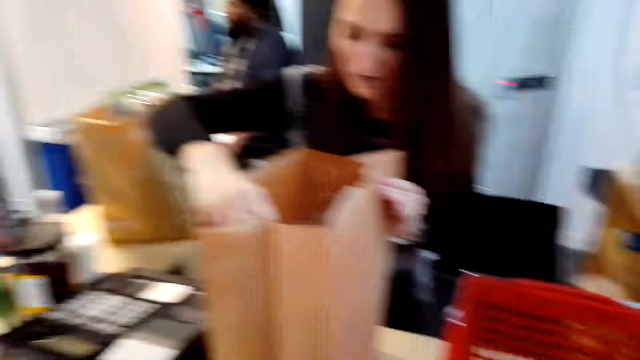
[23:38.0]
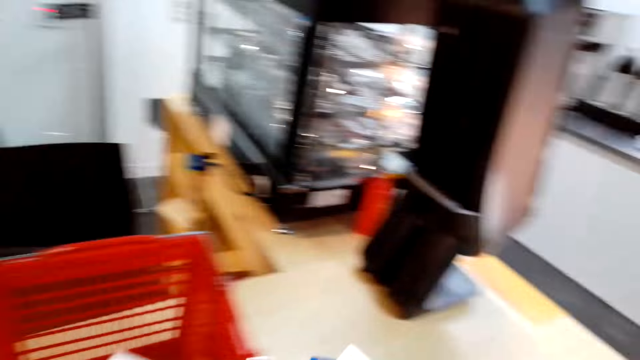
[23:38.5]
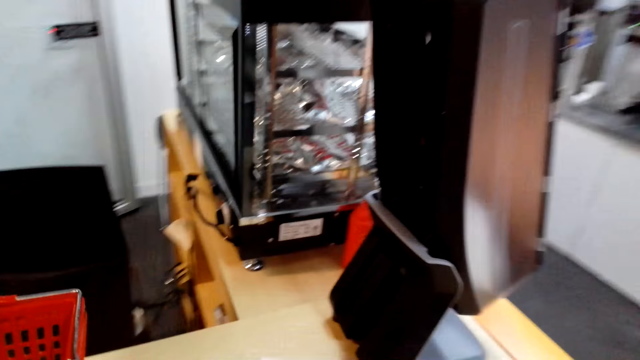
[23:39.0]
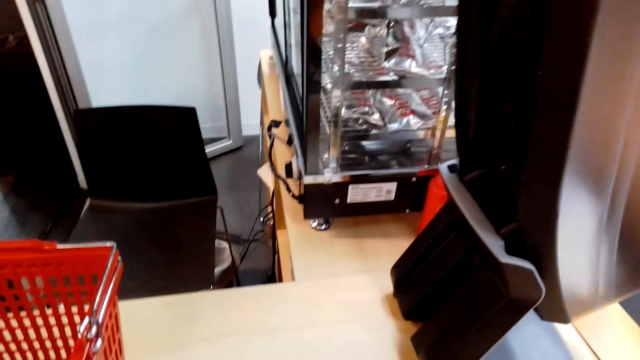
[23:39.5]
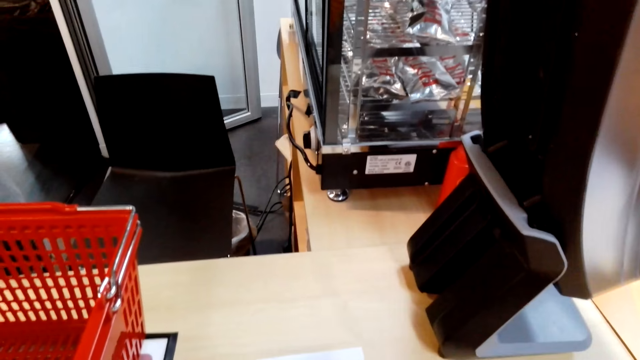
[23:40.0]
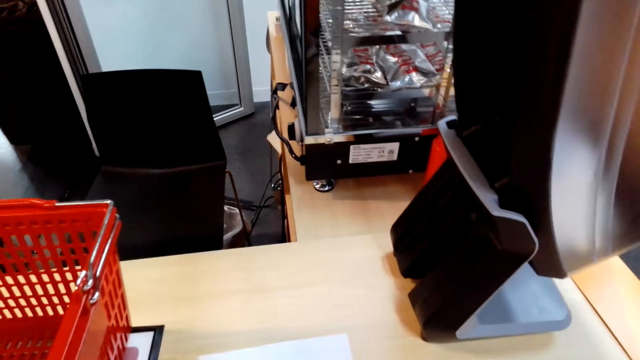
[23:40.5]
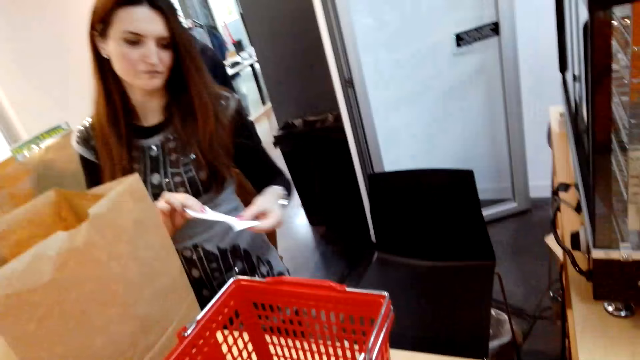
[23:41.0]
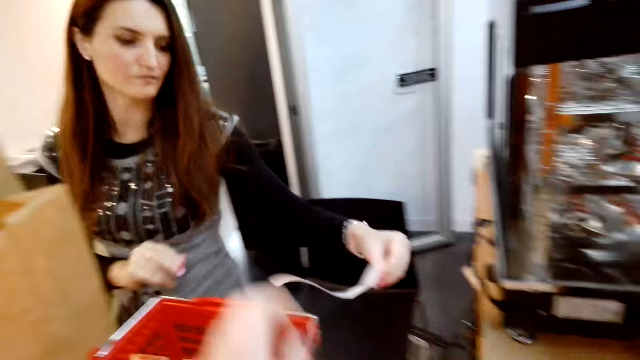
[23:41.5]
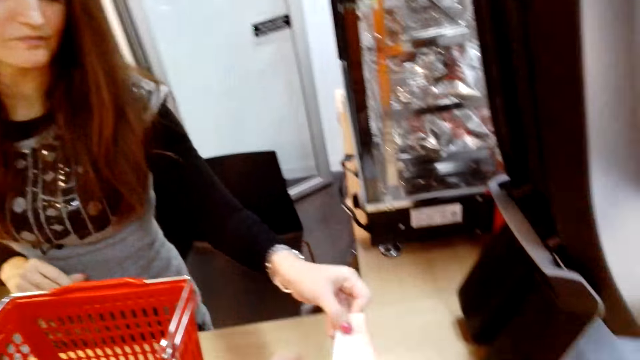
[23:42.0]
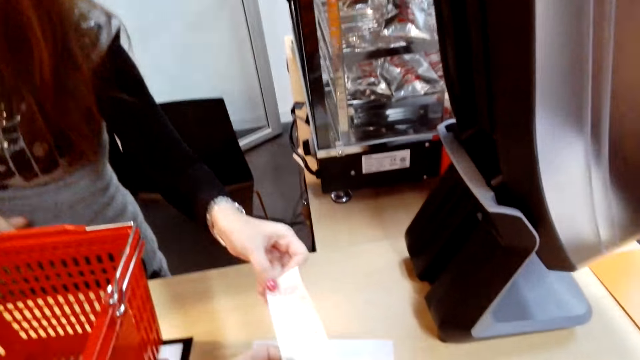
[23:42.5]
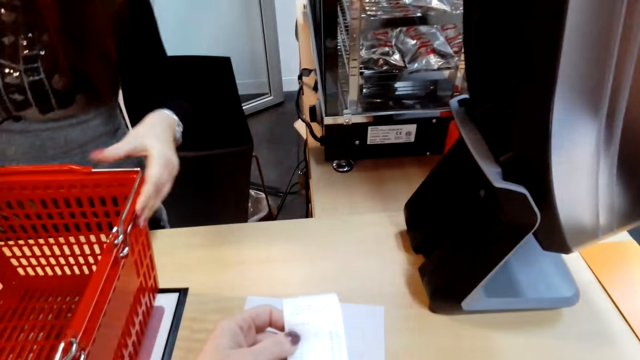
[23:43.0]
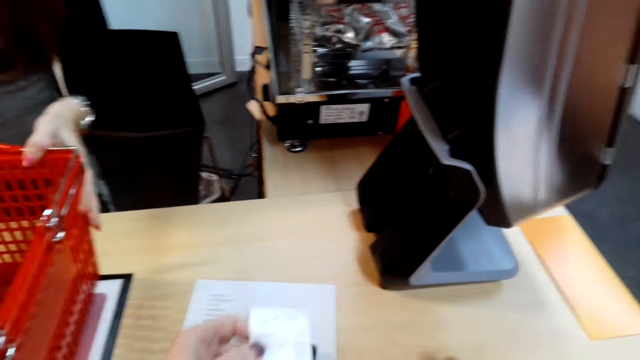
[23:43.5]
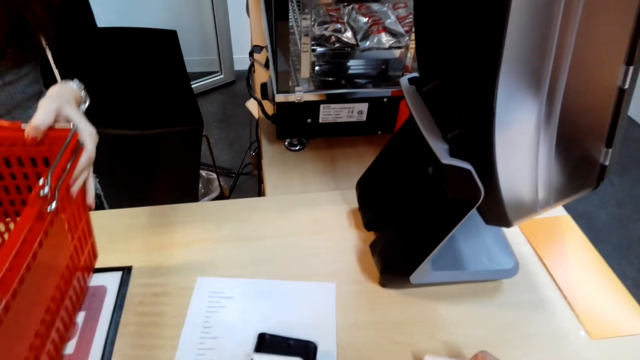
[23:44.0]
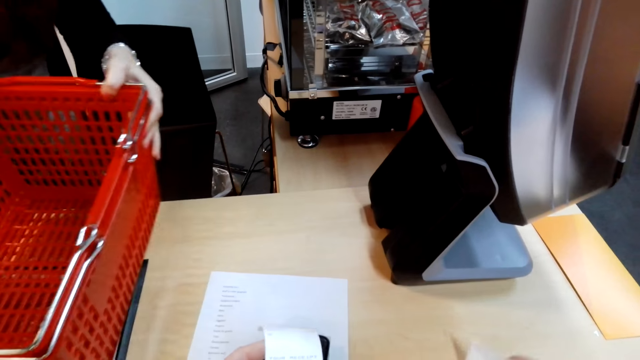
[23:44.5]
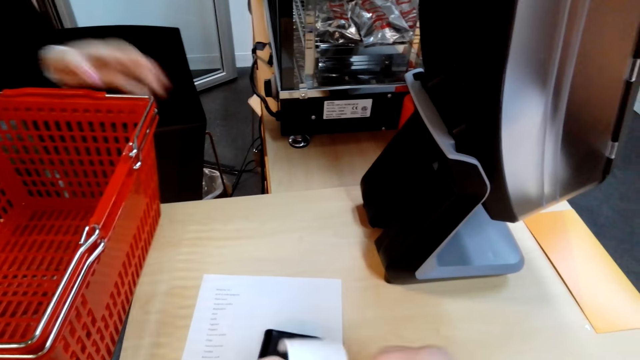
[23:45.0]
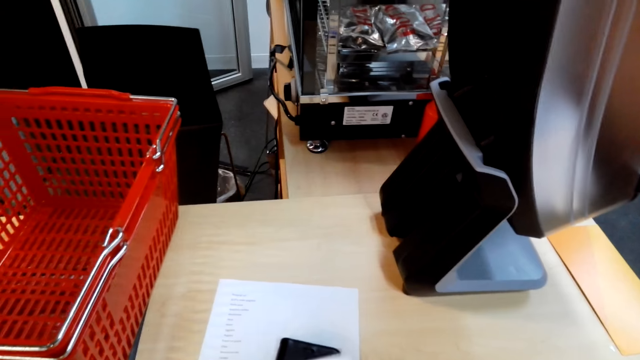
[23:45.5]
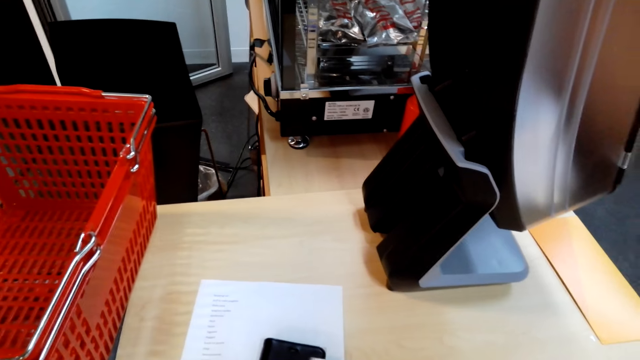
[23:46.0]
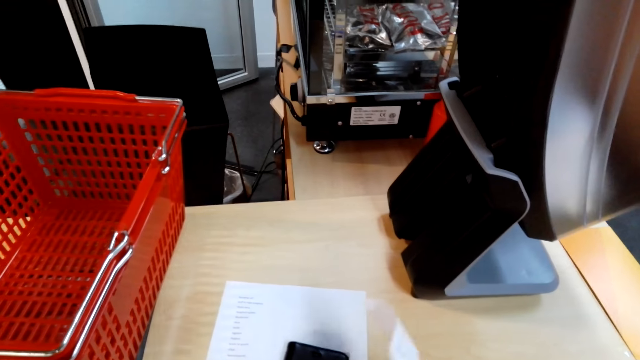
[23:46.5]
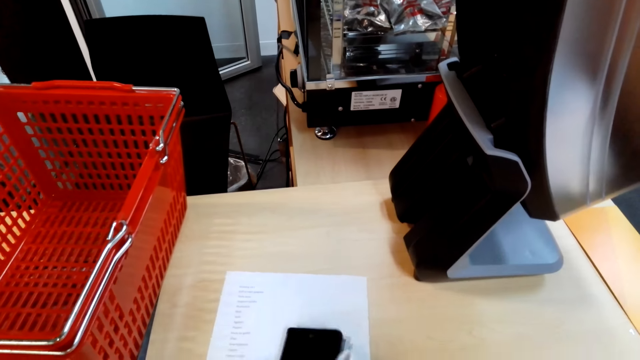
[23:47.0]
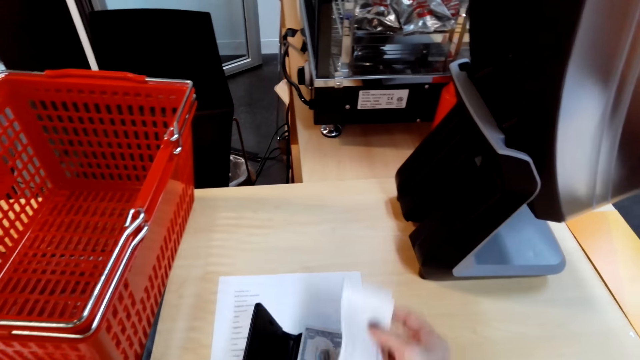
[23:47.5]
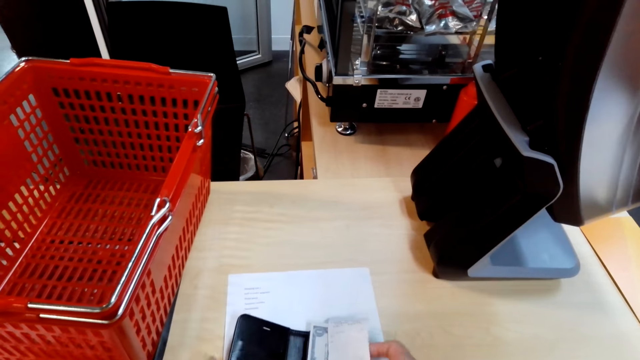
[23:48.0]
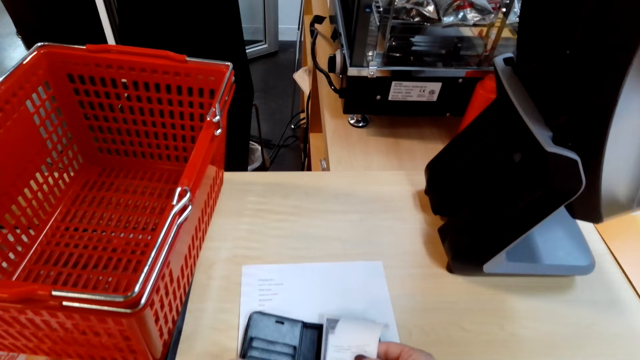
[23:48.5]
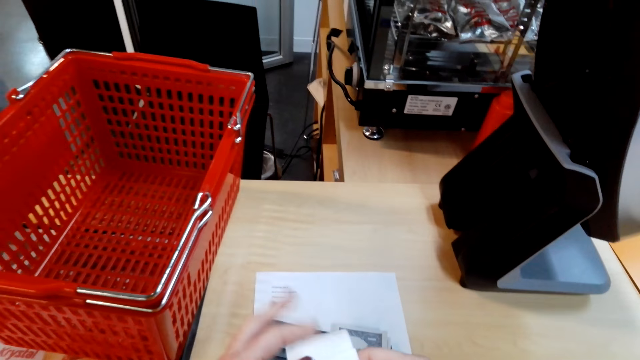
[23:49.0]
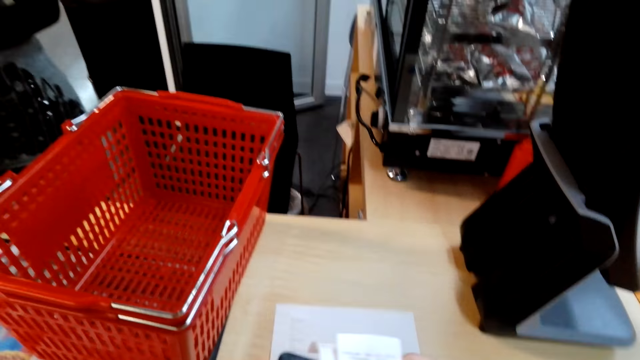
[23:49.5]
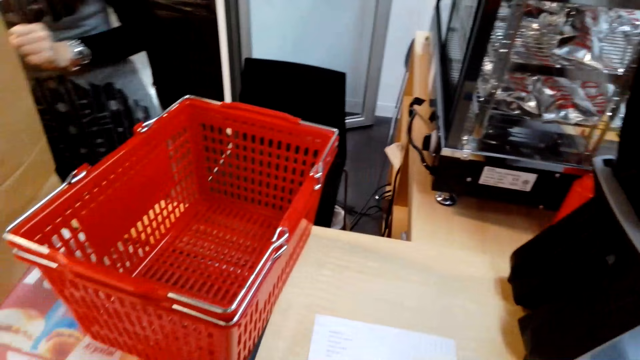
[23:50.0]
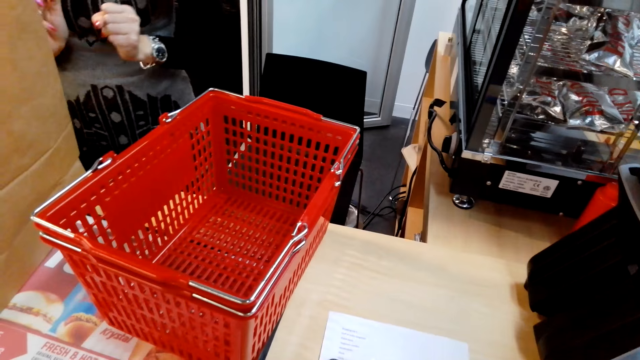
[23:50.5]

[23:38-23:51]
The camera wearer looks around. They talk with a cashier. The cashier gives the camera wearer a receipt. The cashier moves a shopping basket. The camera wearer puts the receipt in the purse.

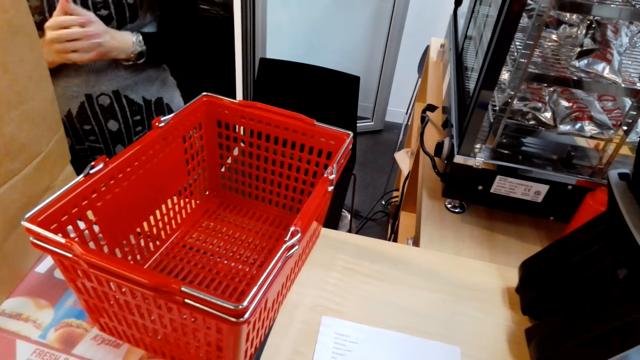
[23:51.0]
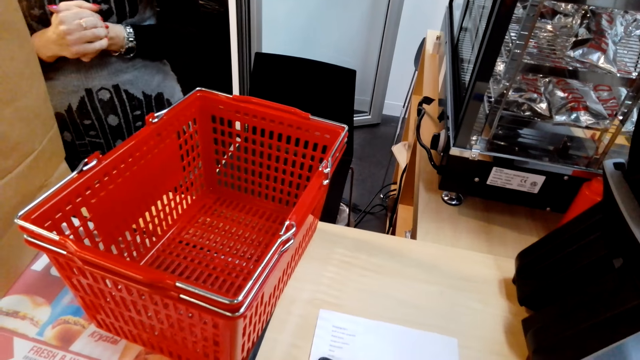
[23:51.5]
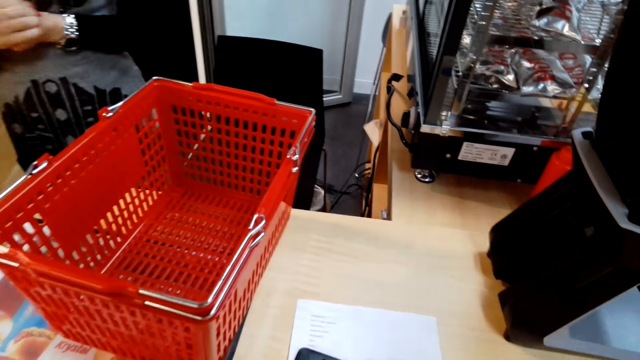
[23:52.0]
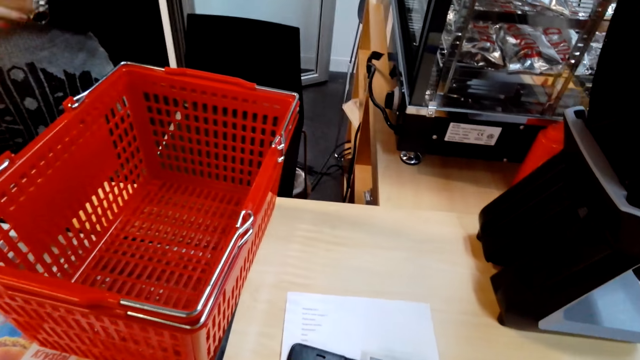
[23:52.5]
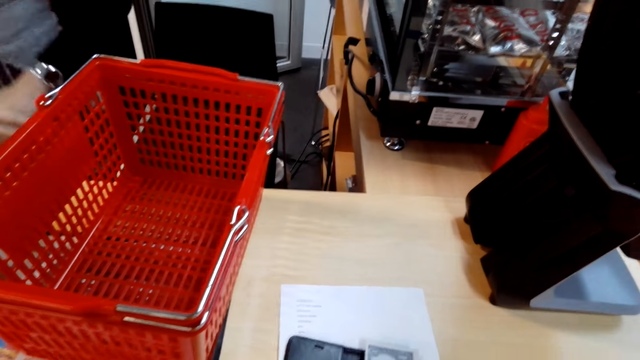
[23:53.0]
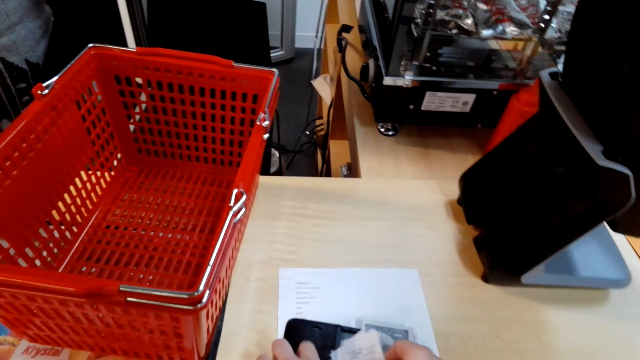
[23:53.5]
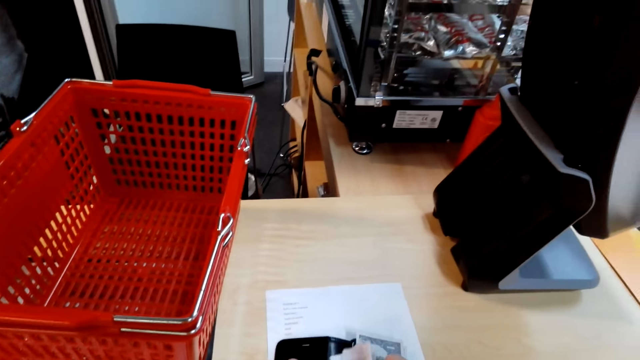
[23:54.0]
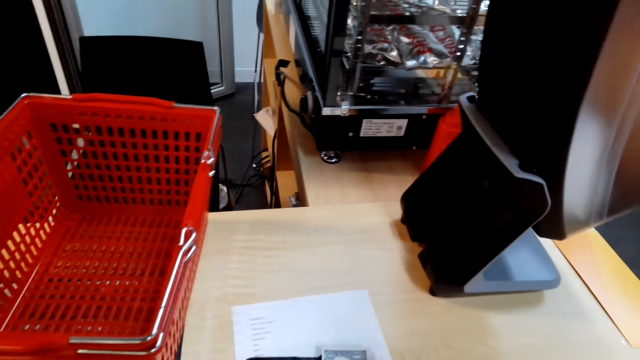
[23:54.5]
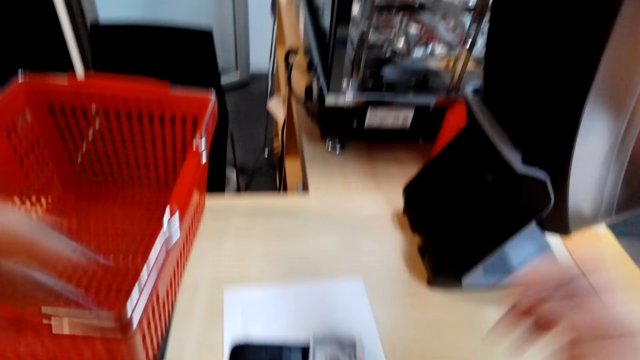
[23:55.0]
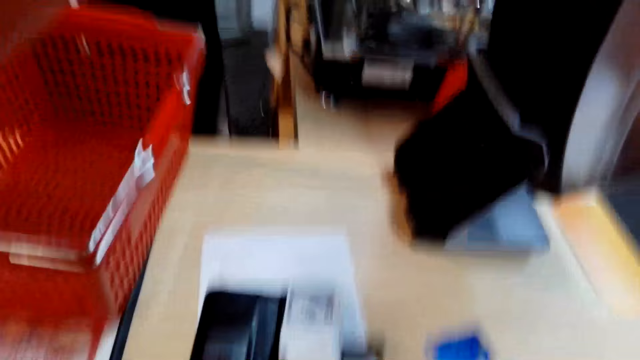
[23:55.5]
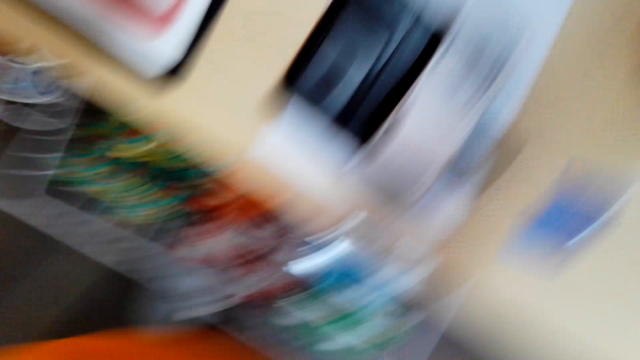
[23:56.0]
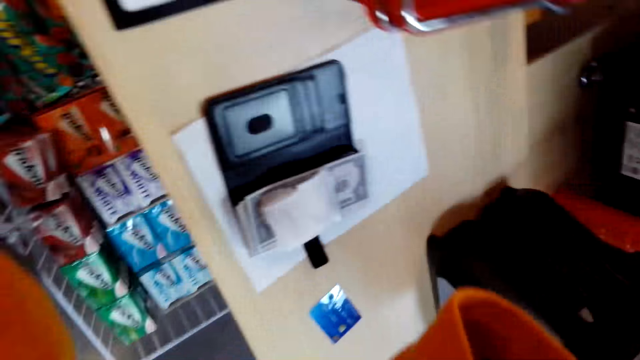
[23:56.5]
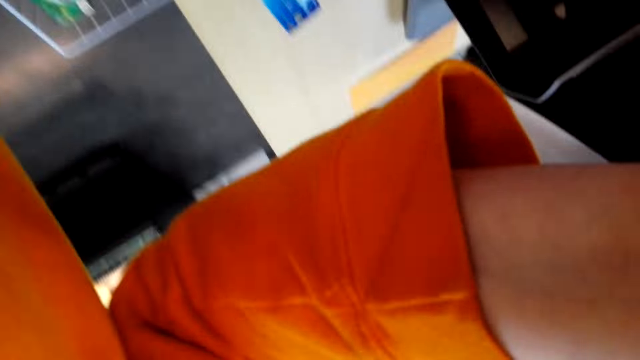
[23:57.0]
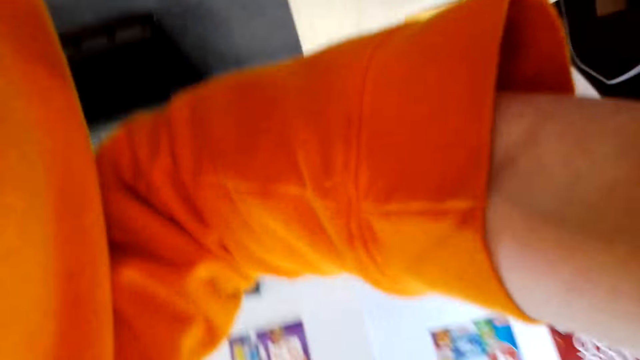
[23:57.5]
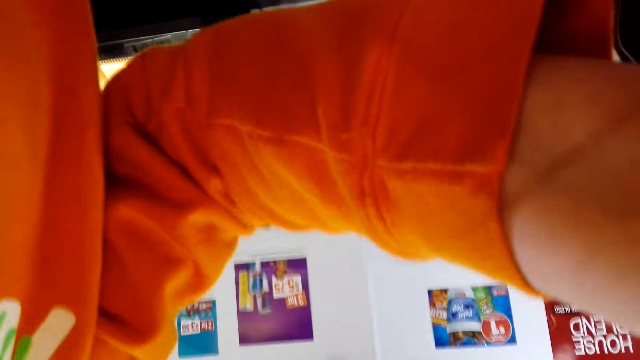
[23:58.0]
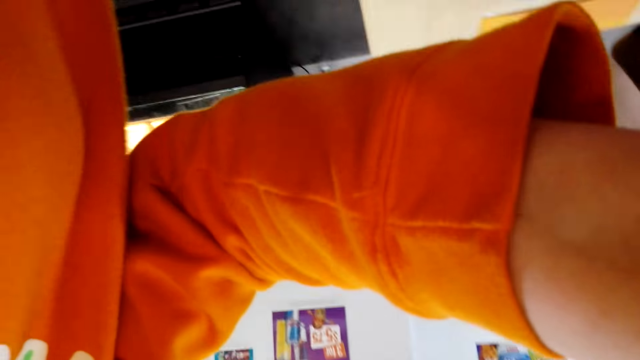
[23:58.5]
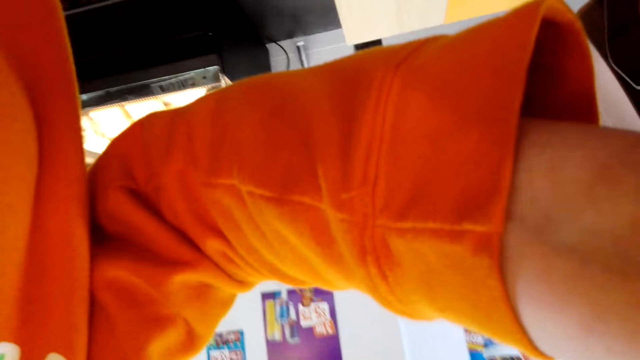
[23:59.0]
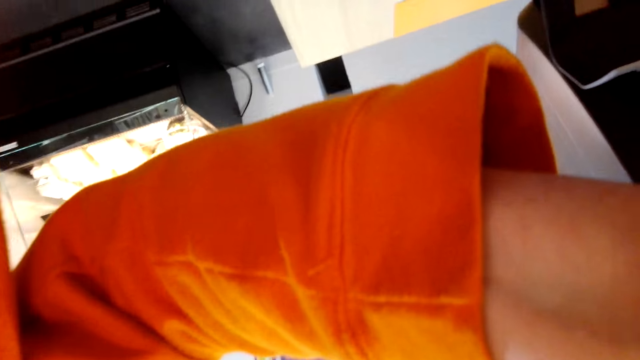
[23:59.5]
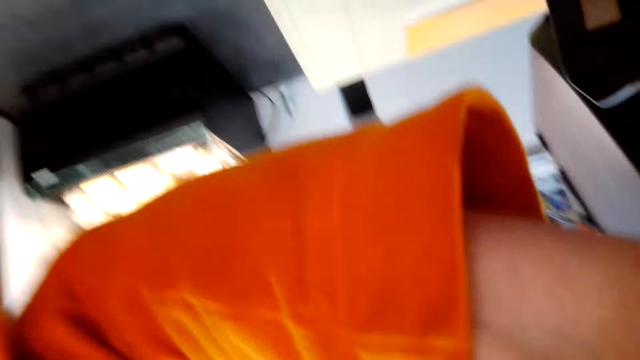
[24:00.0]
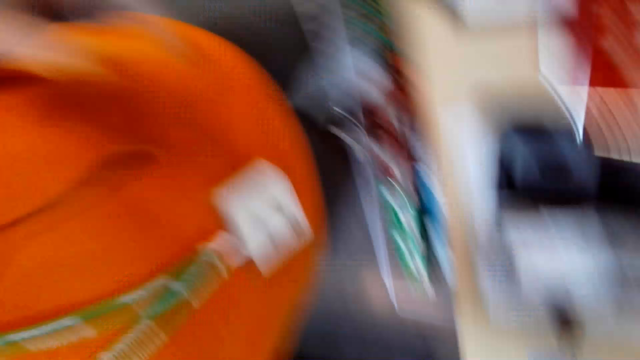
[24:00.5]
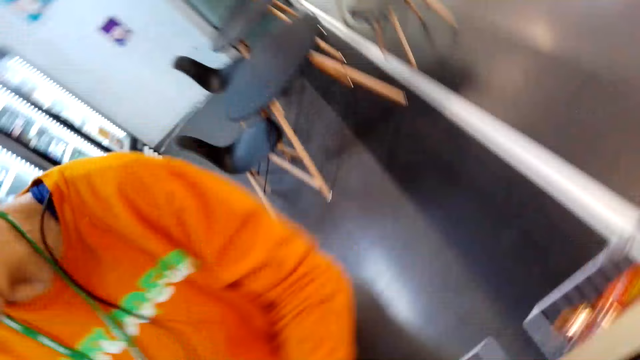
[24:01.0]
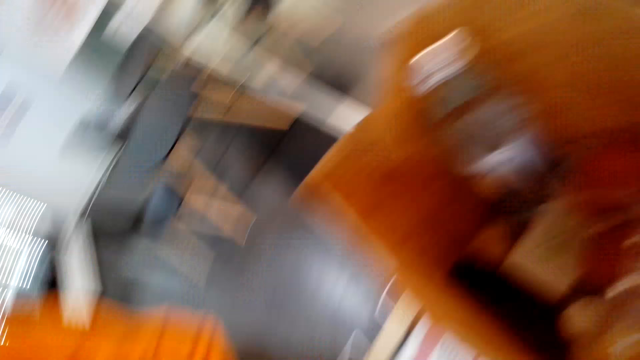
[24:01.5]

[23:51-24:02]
The camera wearer talks with the cashier. The cashier talks with the camera wearer. The camera wearer talks with the cashier. They hold the camera. They hold the camera again.
